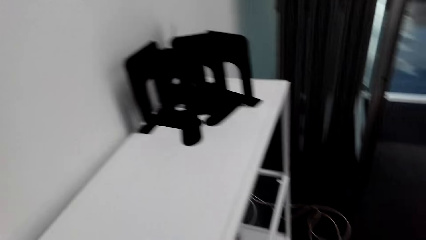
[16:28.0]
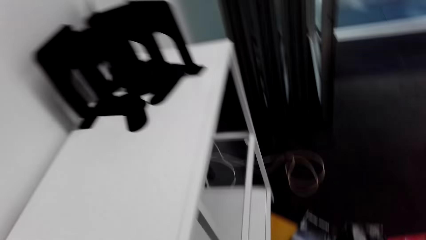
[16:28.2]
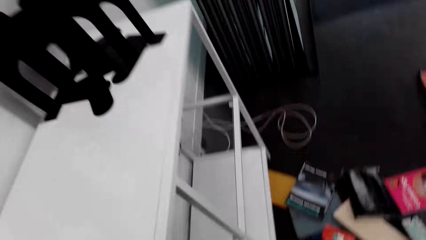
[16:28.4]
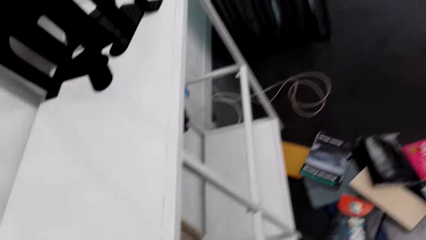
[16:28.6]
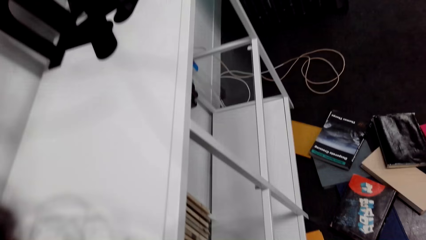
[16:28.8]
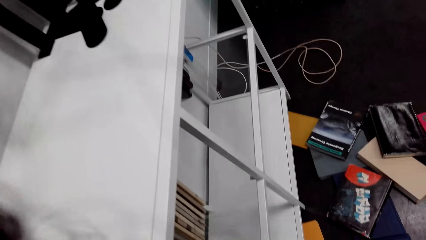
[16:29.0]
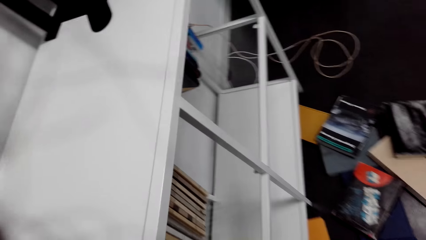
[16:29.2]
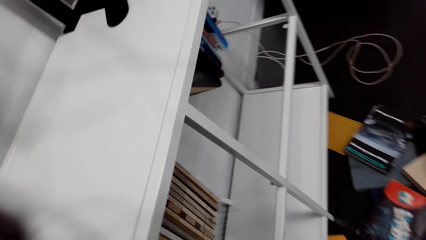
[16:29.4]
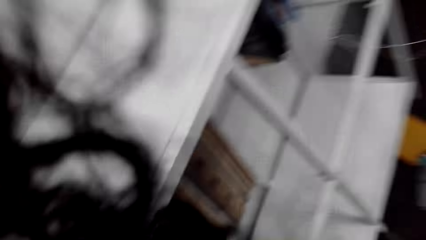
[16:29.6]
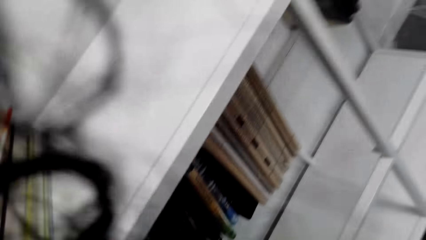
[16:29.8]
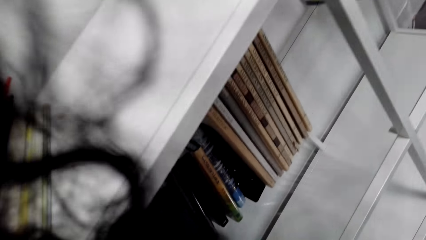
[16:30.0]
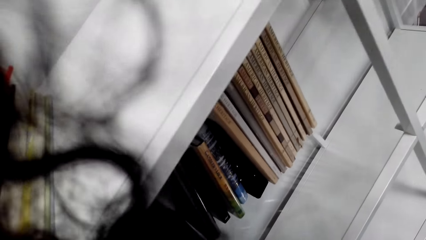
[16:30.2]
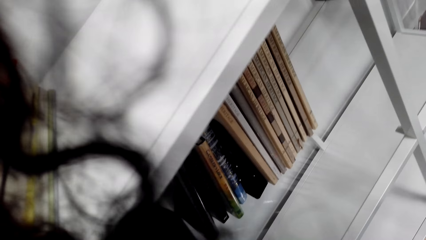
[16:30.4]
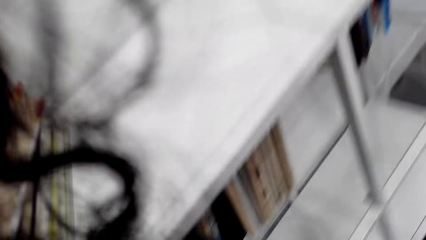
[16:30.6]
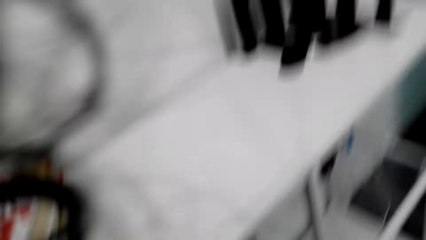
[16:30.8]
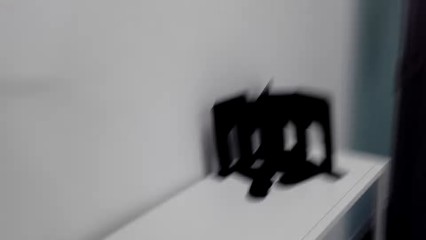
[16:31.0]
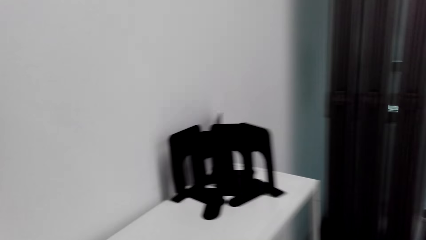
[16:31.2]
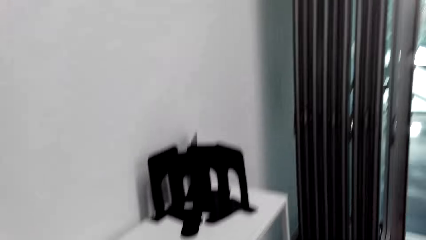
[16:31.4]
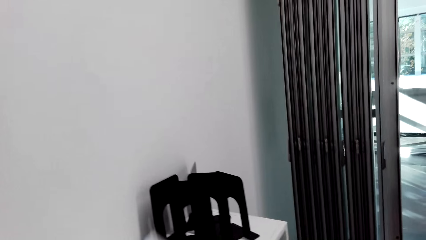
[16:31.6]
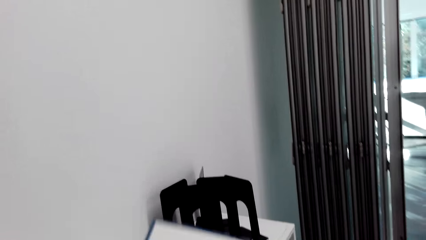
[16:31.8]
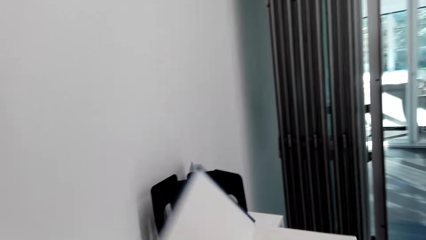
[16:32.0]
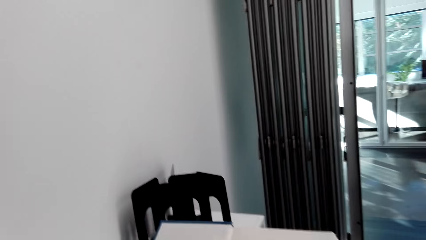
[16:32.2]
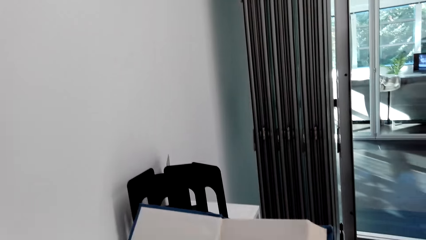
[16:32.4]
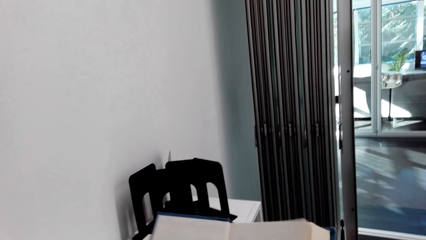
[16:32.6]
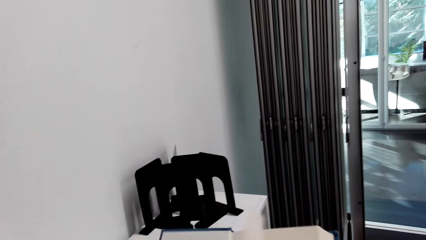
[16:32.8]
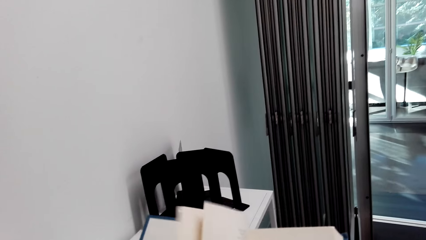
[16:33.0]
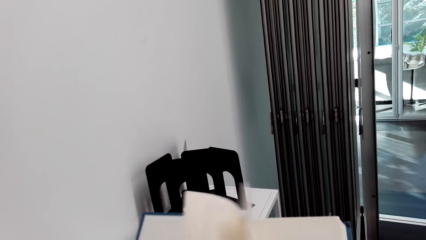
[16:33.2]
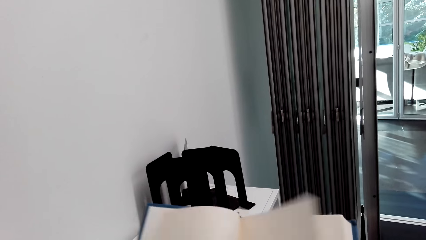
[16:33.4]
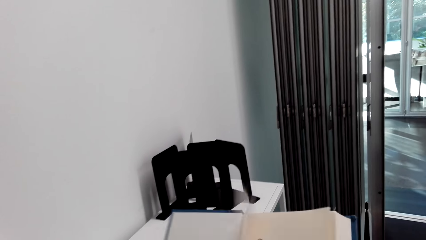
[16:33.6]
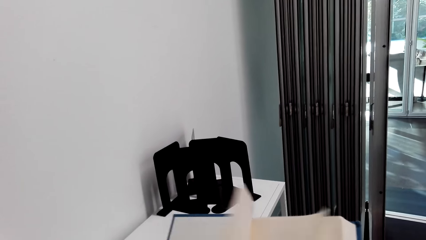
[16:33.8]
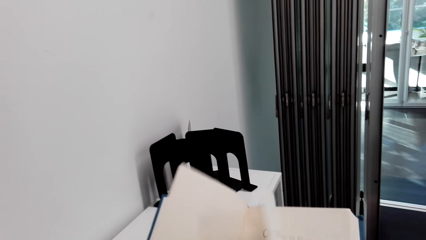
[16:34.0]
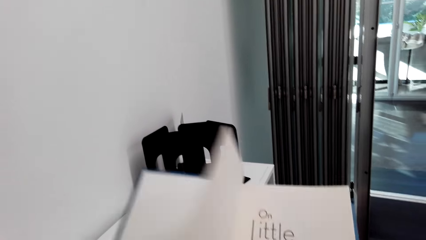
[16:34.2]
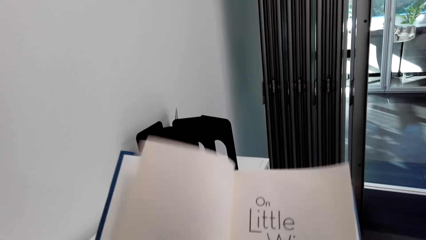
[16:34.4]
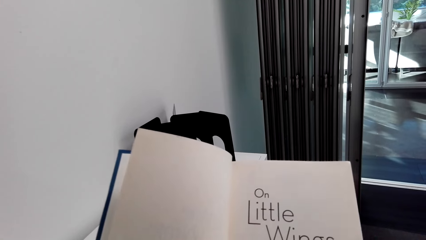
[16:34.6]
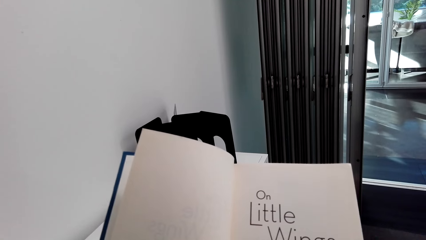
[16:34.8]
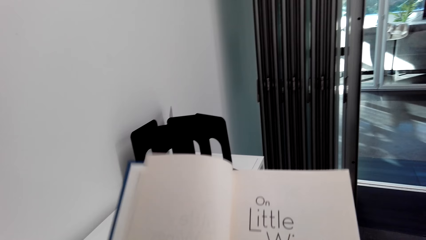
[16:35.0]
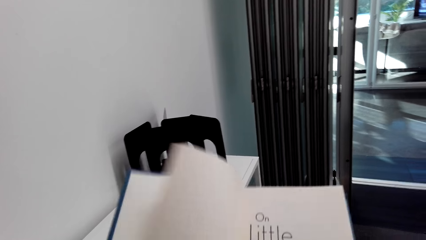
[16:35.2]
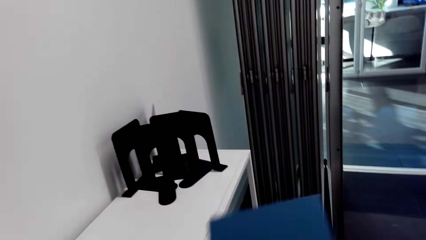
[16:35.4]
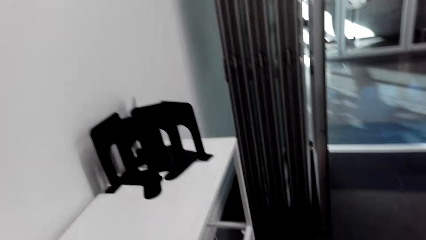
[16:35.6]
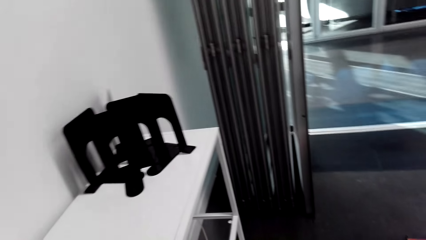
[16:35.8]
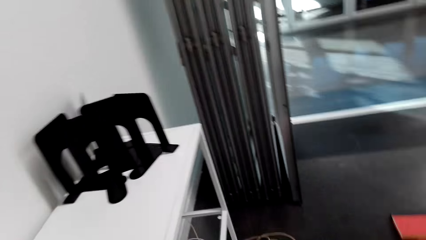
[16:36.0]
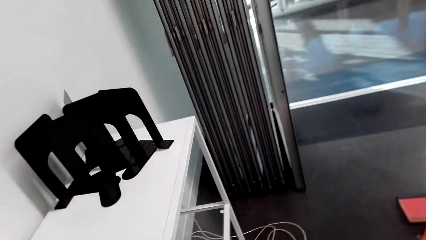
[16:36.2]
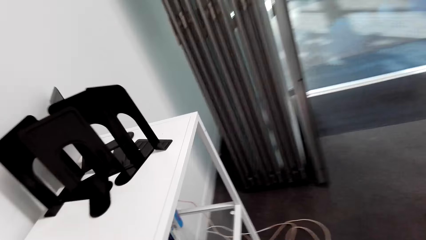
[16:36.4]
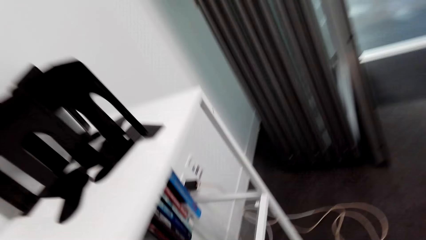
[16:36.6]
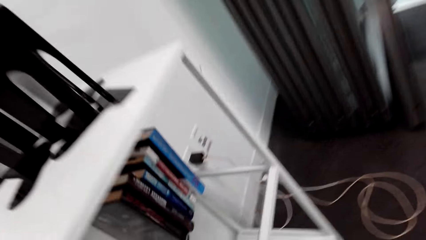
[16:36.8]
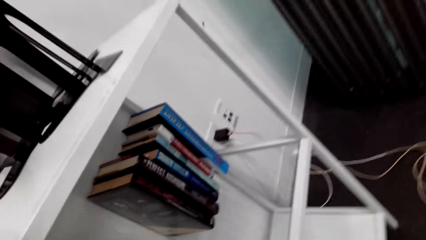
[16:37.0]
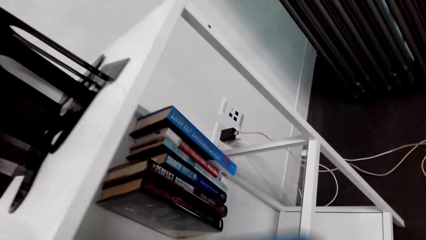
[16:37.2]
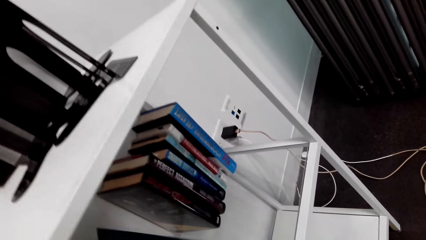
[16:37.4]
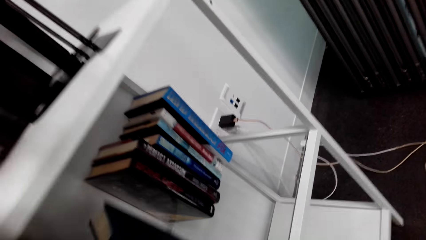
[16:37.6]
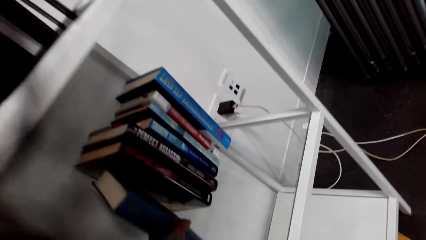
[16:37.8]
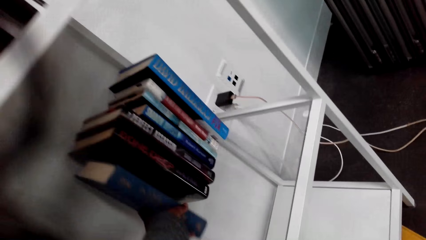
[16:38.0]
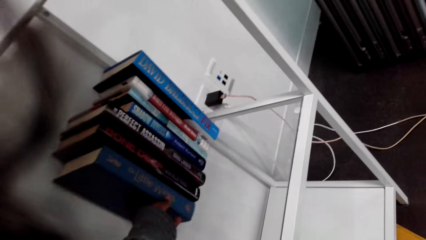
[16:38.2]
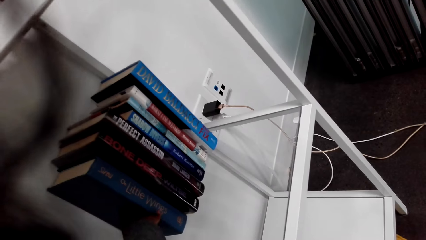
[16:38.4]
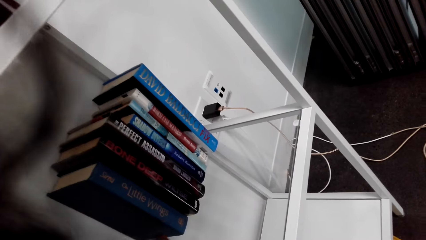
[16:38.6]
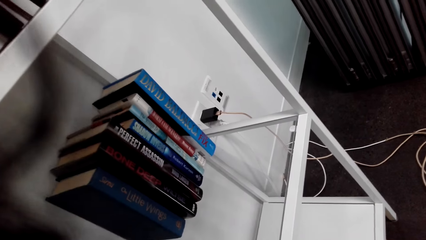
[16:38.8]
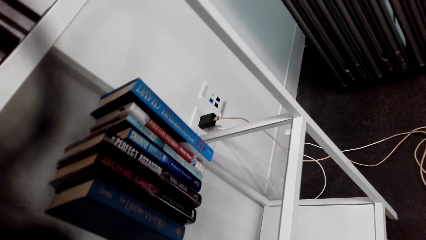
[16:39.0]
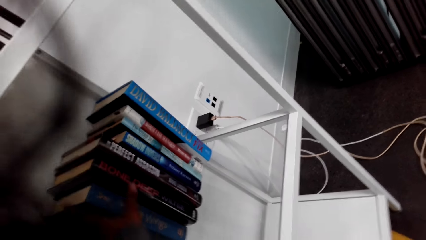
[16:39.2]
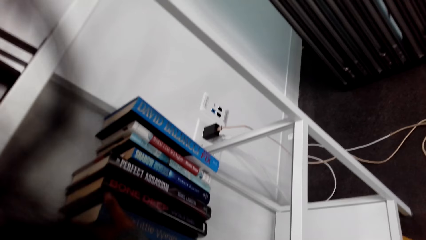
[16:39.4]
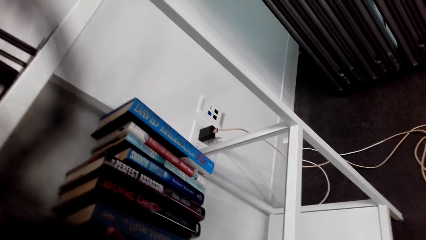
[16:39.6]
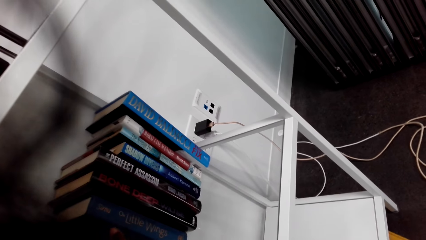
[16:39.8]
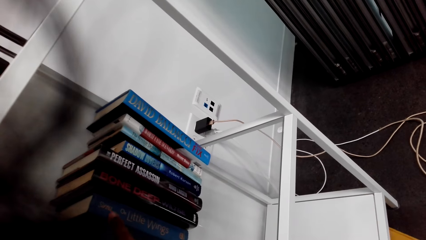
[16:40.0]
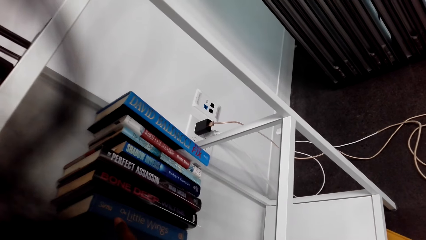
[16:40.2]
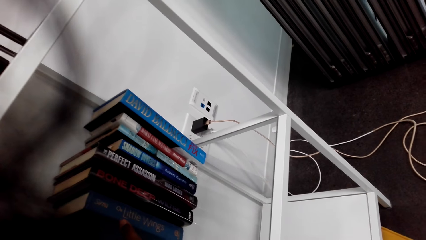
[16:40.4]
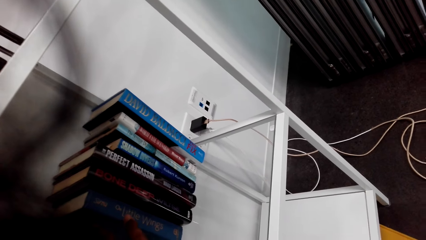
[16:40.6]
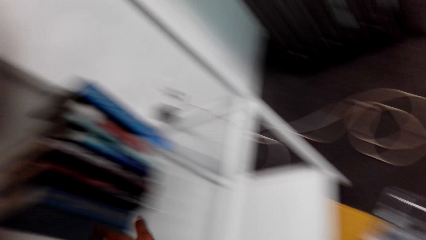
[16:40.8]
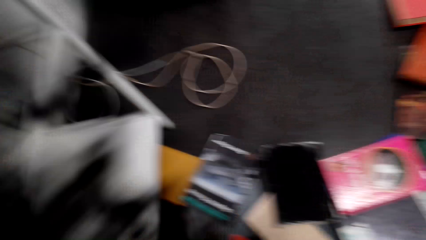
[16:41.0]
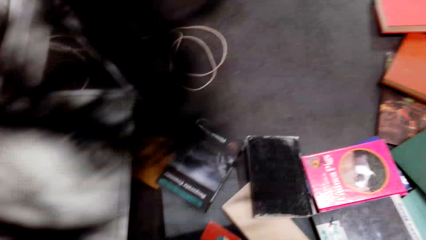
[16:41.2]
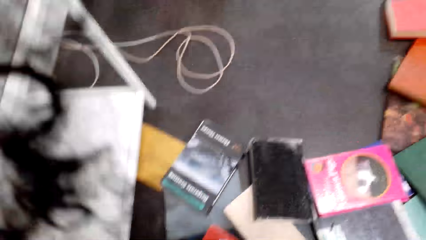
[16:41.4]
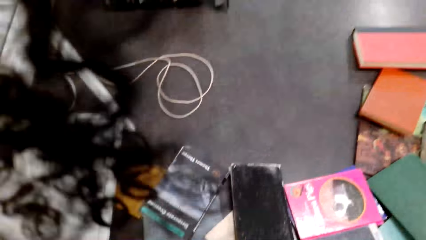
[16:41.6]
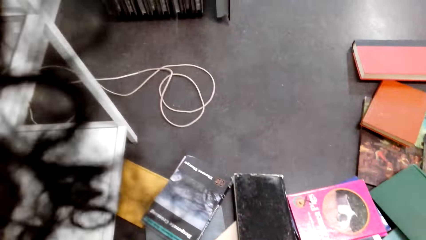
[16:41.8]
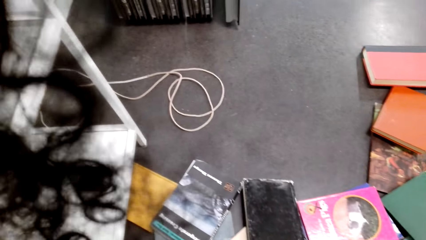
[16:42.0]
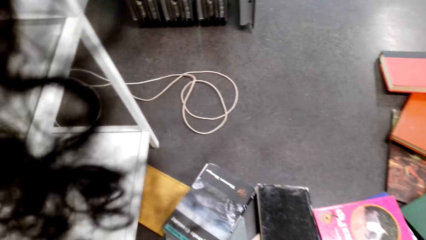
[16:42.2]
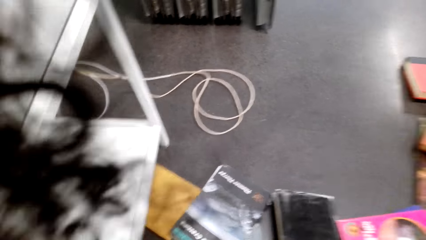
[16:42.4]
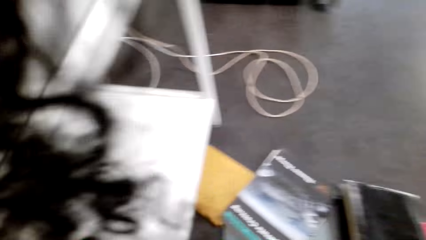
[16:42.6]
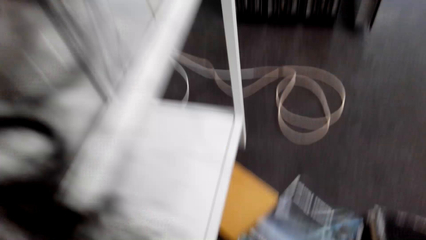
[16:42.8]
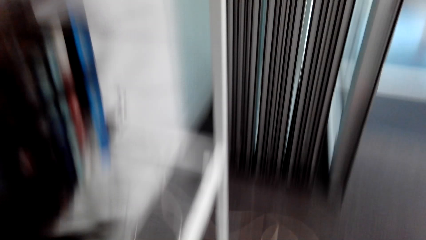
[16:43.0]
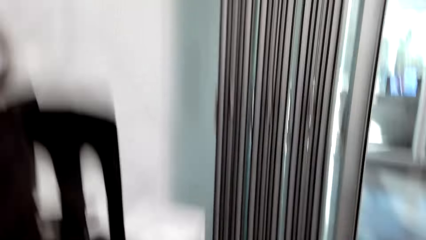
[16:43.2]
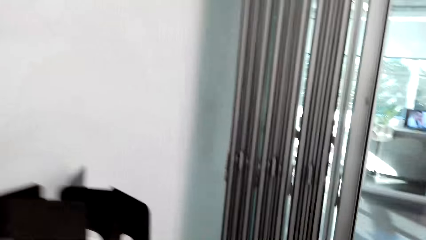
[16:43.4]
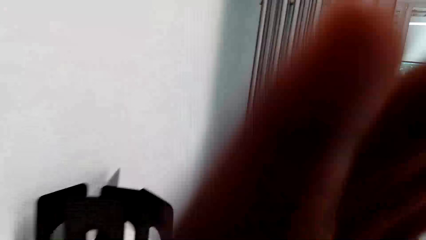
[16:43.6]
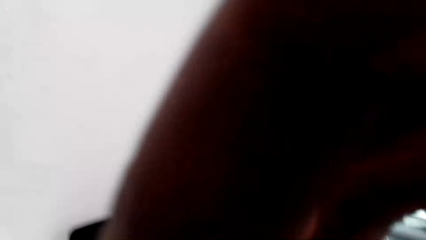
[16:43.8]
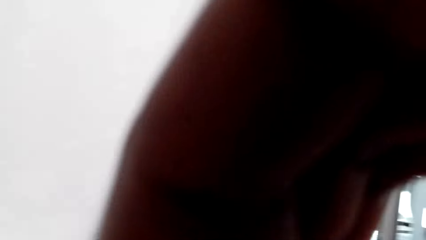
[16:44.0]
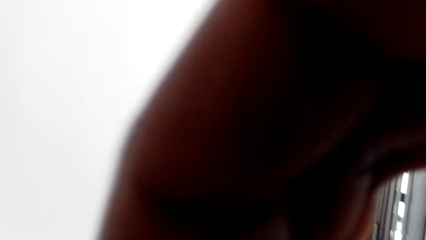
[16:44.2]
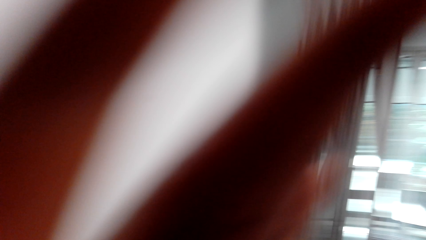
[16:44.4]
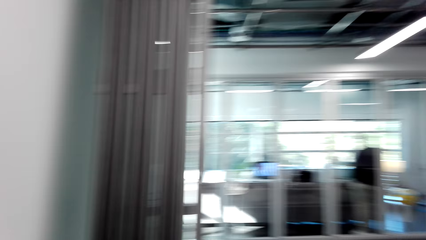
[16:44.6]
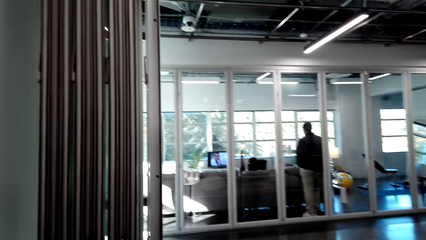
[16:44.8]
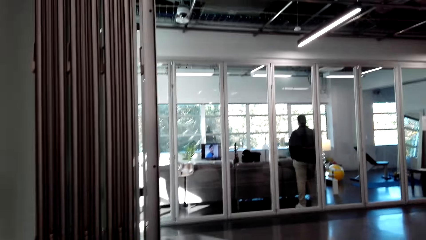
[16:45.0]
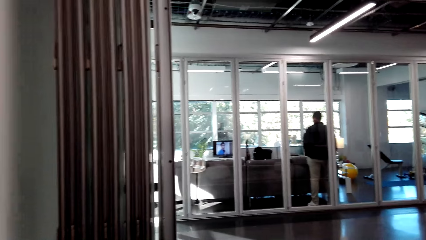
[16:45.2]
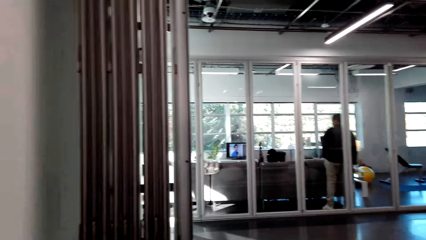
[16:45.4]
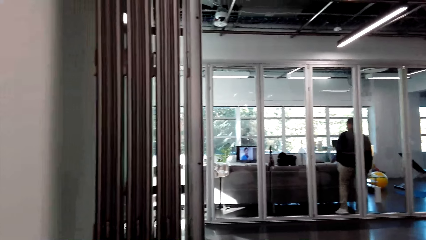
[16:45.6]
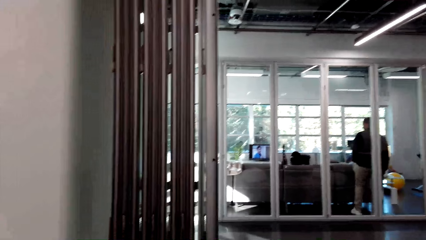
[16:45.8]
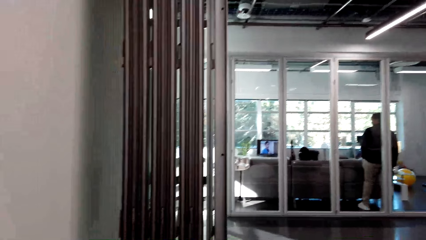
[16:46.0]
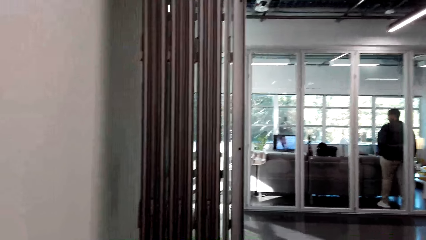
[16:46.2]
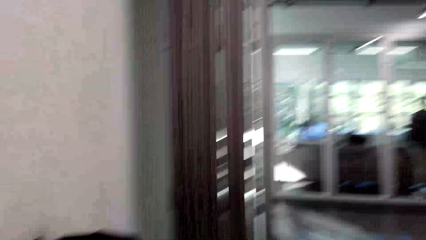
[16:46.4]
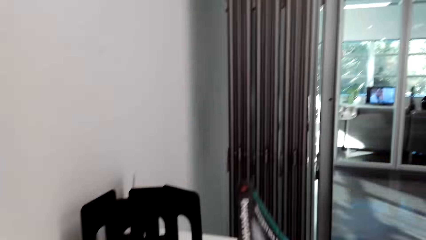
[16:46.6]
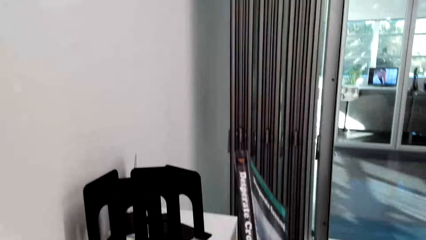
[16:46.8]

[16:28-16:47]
The camera wearer places the book on the table with the right hand. They look around. They look in the cabinet. They look around. They open a novel. They hold the book with the right hand. They peruse the book with the right hand. They read on the novel and close the novel. They look around. They arrange the novel in the cabinet. They place the book in the shelf with the left hand. They look around. They look around again. They raise a hand. They adjust the camera. They move the right hand. They look around.
